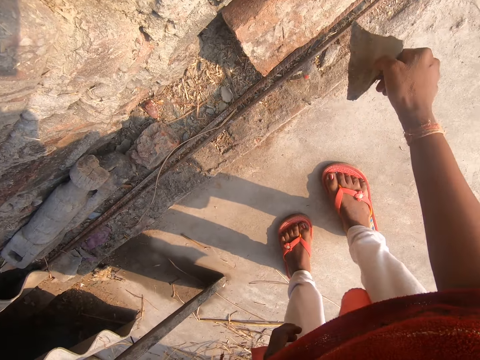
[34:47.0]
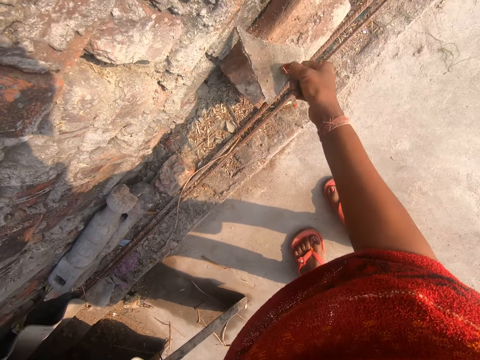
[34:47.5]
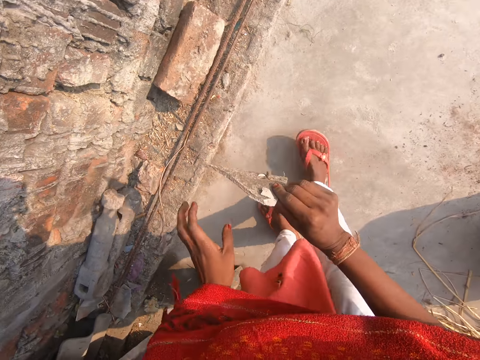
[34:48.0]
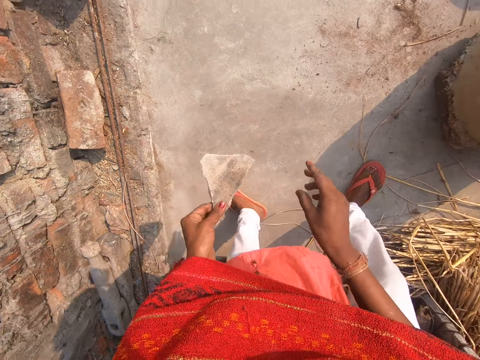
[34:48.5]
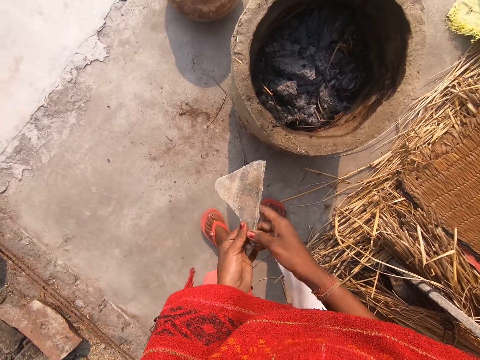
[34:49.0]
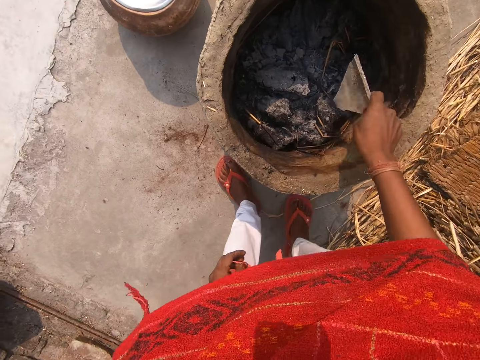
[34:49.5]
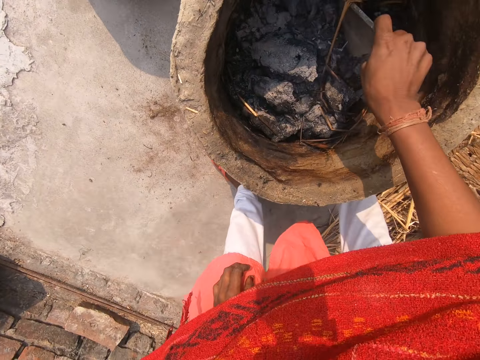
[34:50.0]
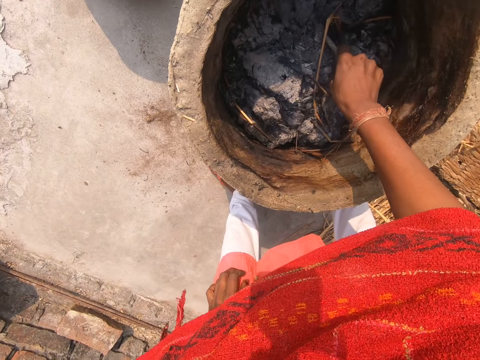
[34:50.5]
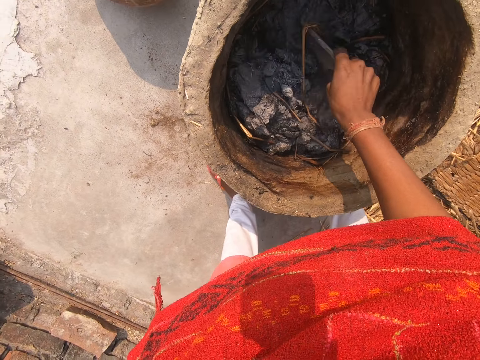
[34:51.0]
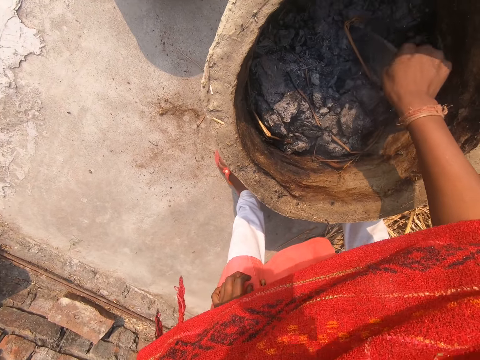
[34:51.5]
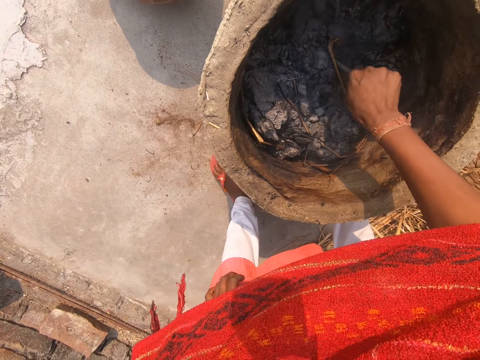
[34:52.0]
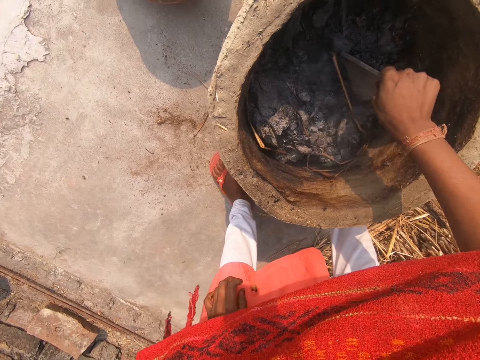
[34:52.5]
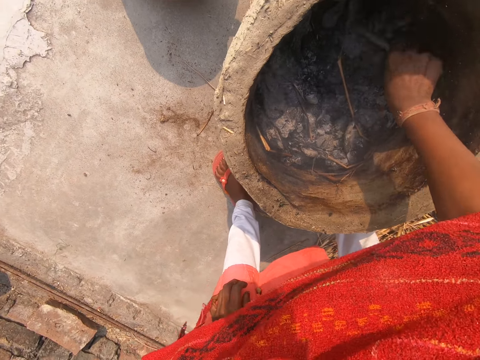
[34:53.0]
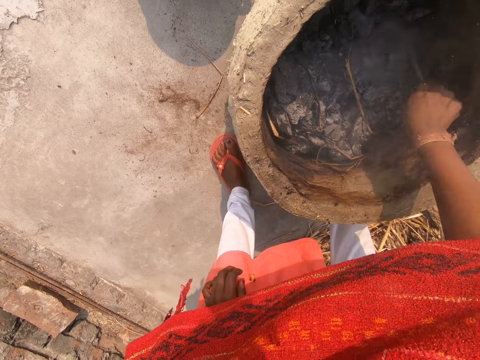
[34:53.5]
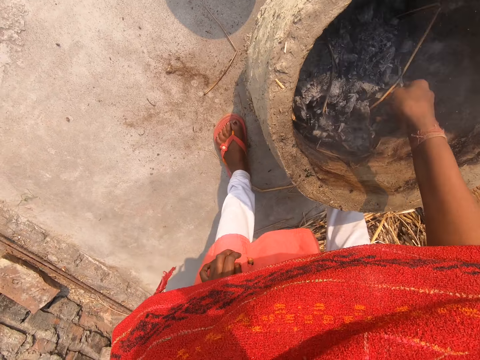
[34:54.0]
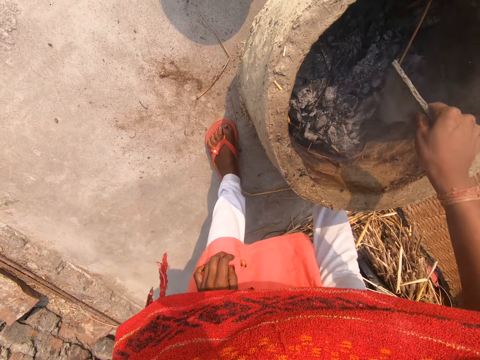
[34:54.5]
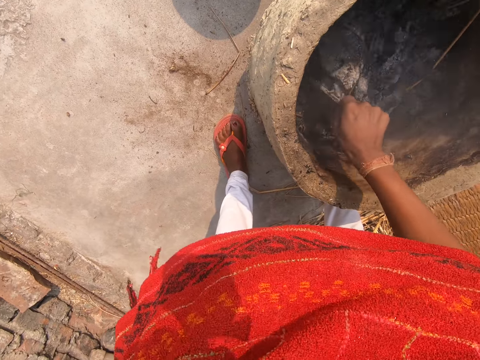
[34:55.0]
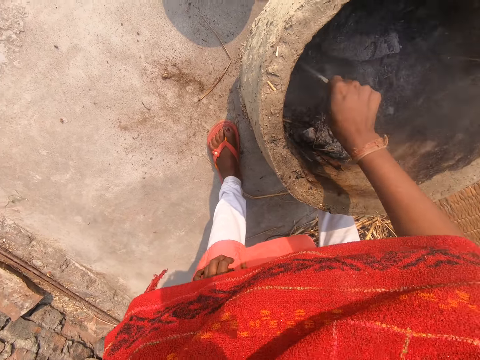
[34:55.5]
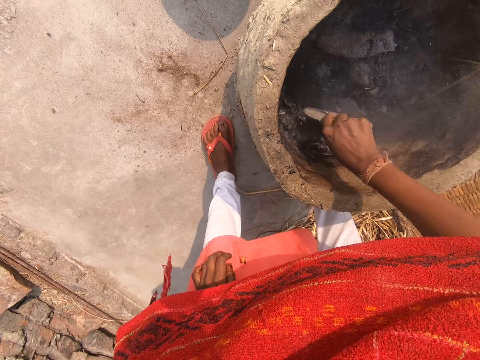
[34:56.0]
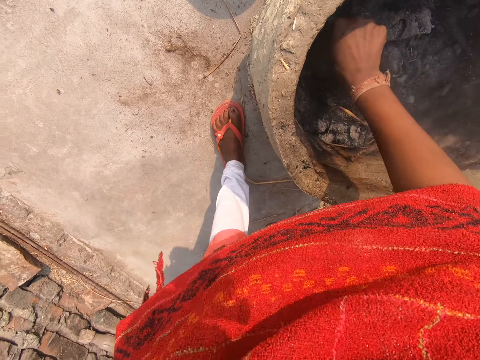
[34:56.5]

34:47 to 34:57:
The camera wearer hits the stone on a brick with her right hand. She turns around. She transfers the stone to her left hand. She transfers the stone to her right hand. She bends down. She holds her left knee with her left hand. She turns the ashes in the clay brazier with the stone in her right hand.

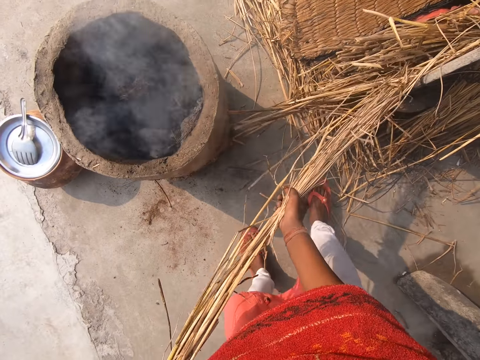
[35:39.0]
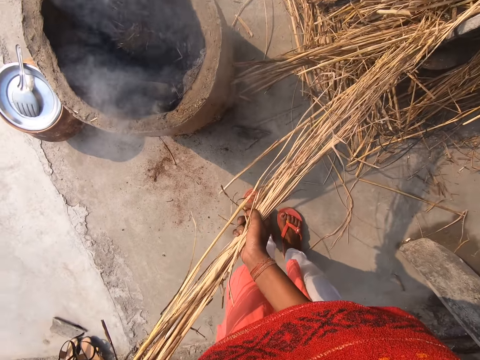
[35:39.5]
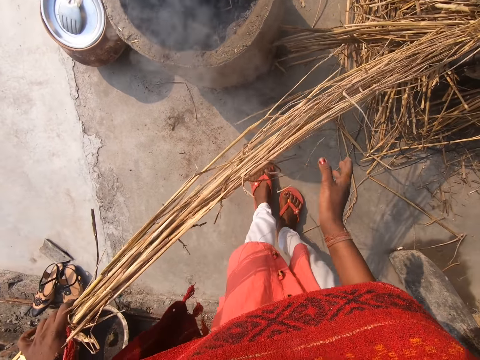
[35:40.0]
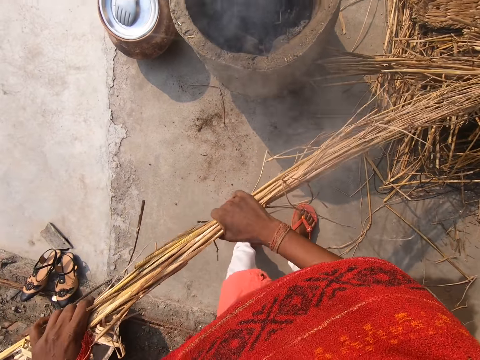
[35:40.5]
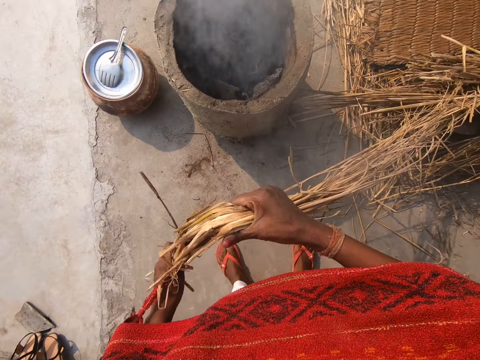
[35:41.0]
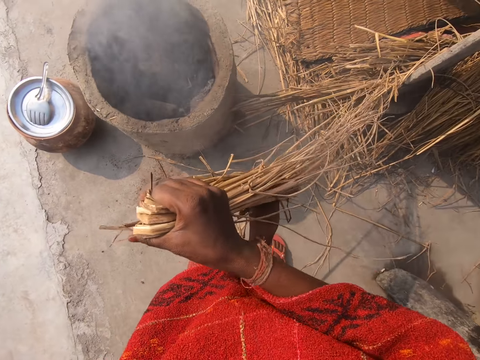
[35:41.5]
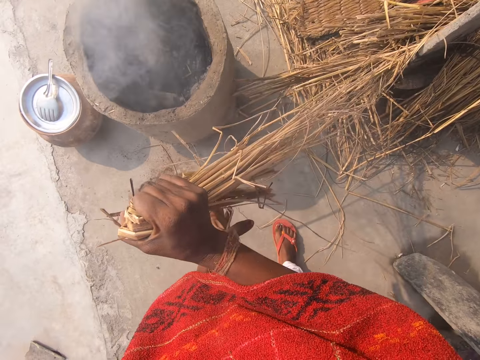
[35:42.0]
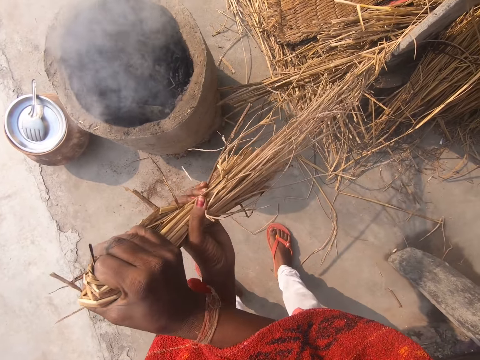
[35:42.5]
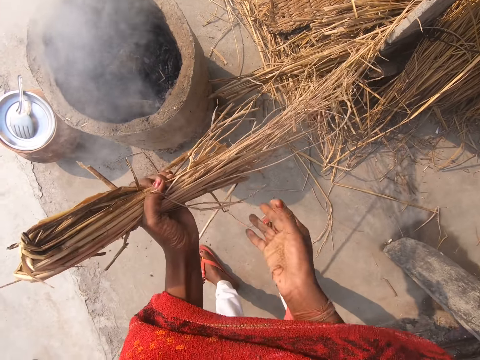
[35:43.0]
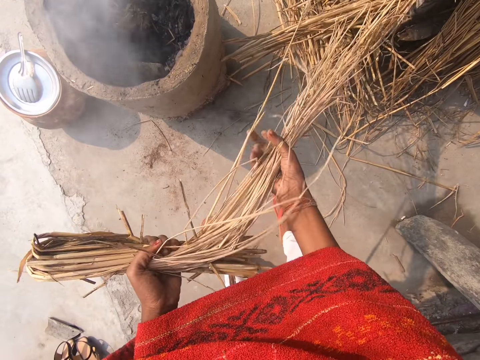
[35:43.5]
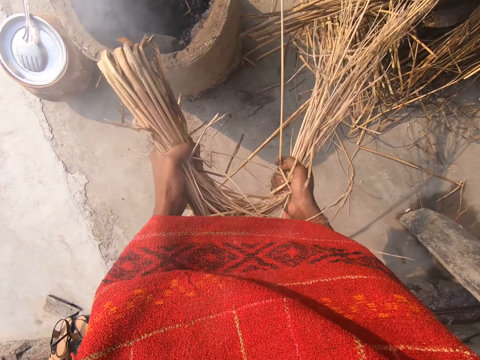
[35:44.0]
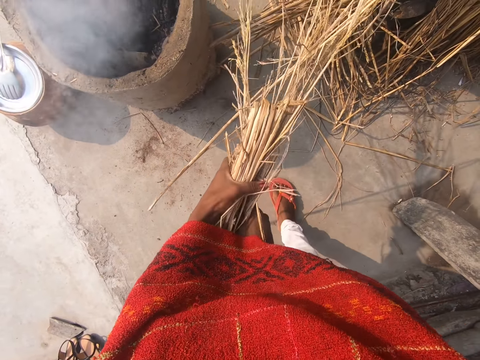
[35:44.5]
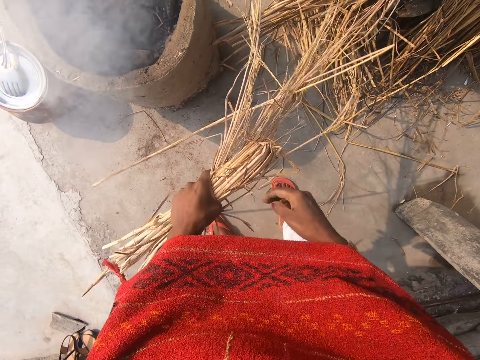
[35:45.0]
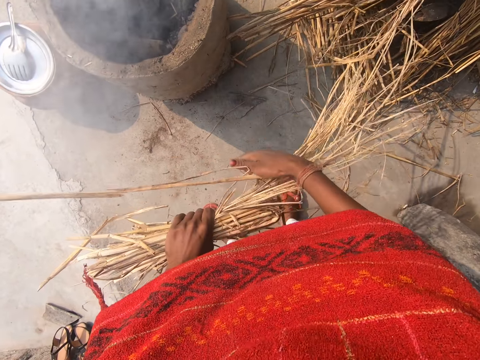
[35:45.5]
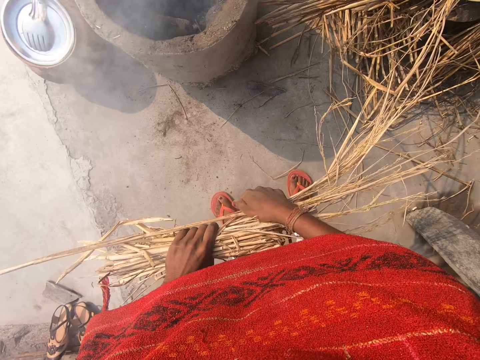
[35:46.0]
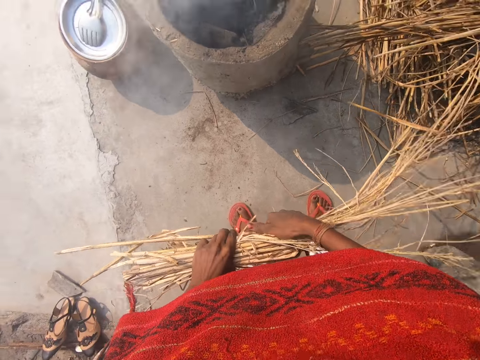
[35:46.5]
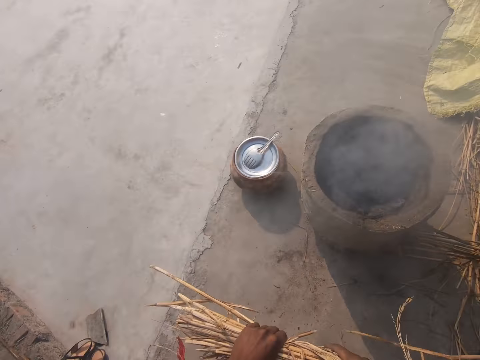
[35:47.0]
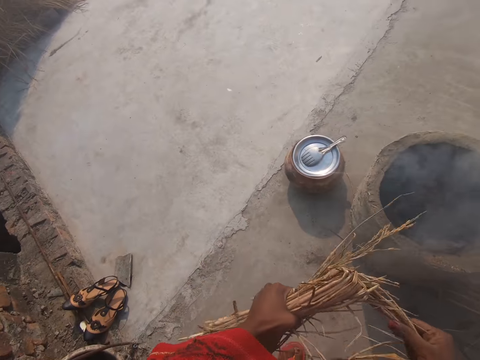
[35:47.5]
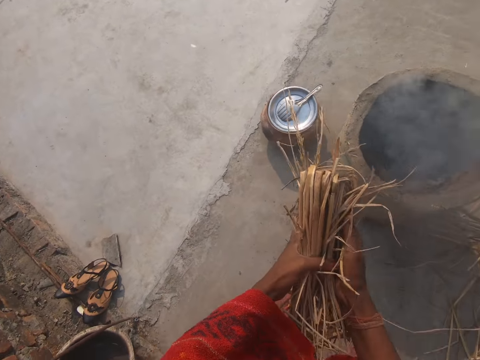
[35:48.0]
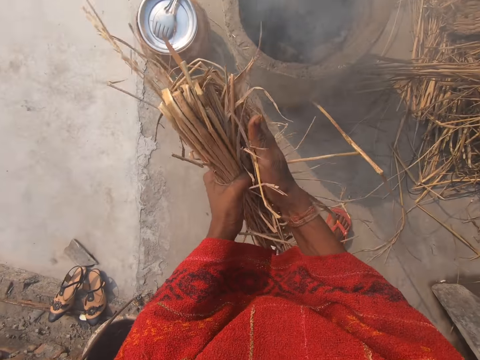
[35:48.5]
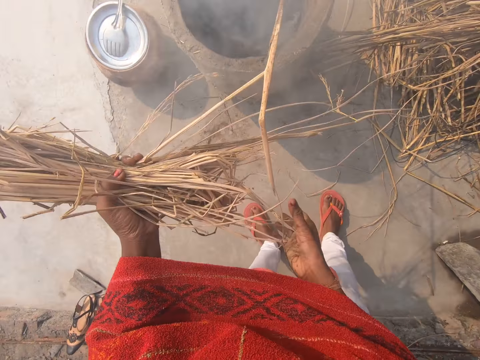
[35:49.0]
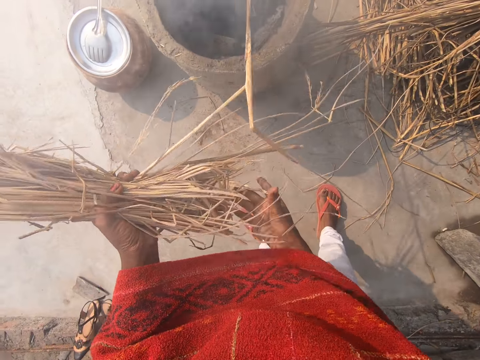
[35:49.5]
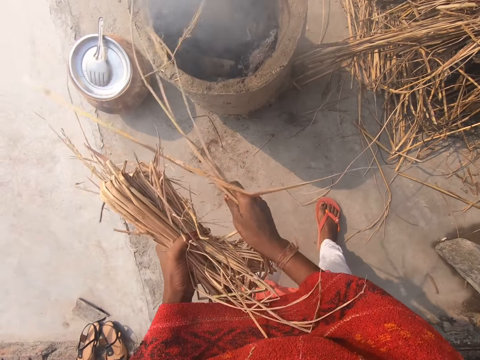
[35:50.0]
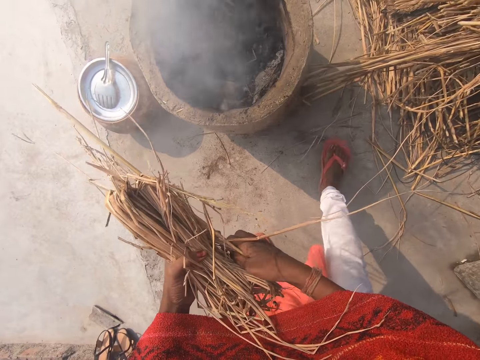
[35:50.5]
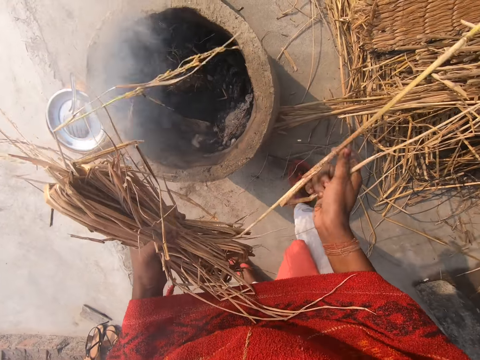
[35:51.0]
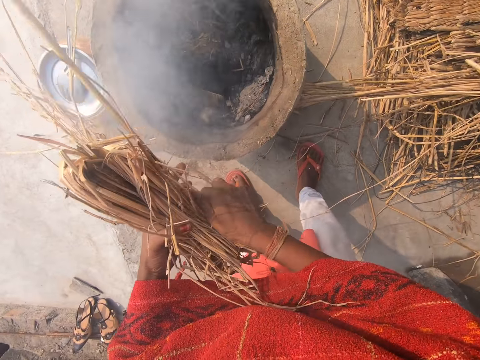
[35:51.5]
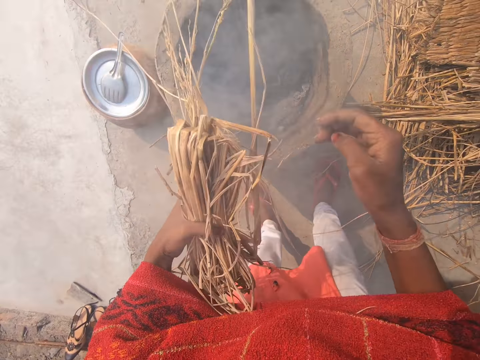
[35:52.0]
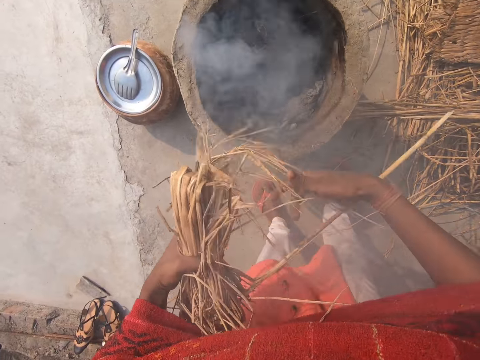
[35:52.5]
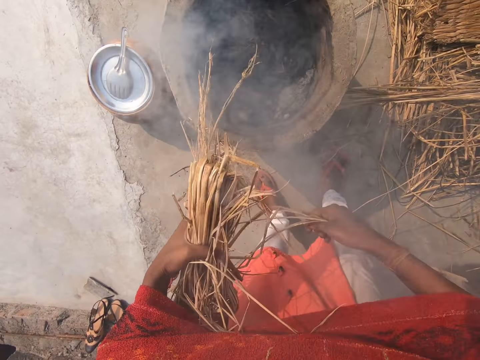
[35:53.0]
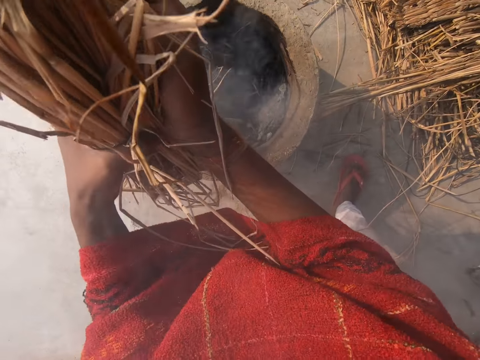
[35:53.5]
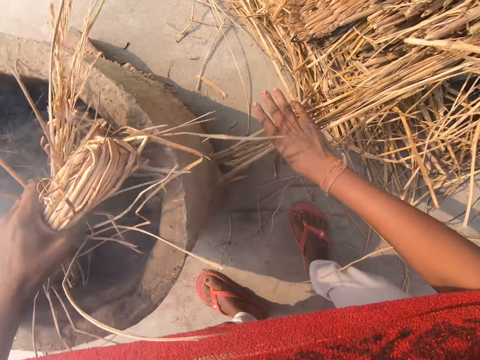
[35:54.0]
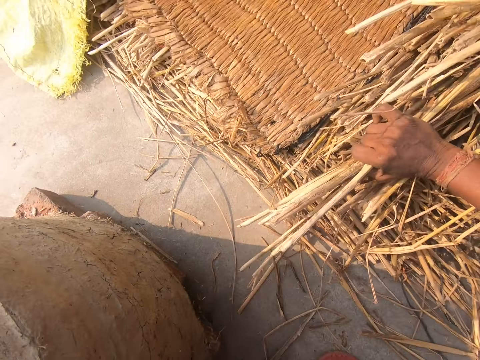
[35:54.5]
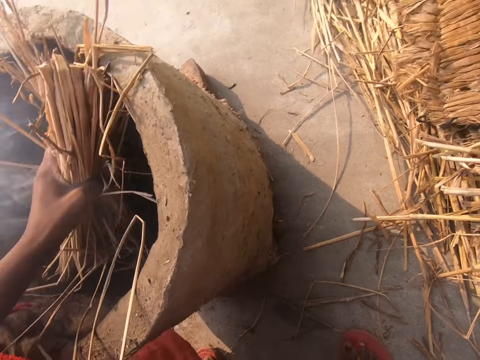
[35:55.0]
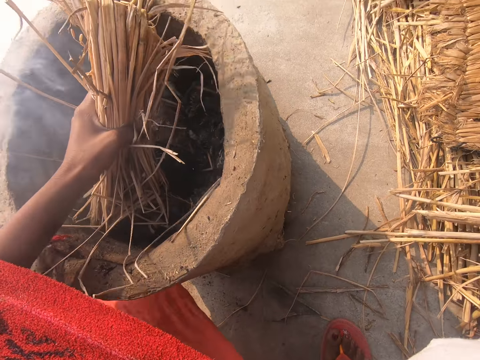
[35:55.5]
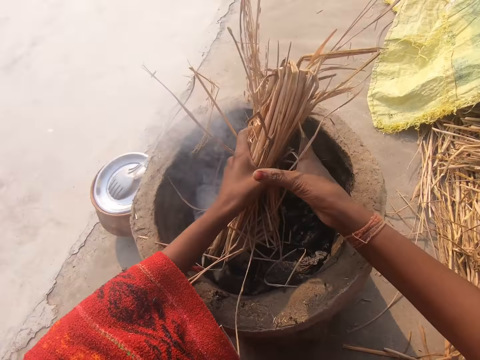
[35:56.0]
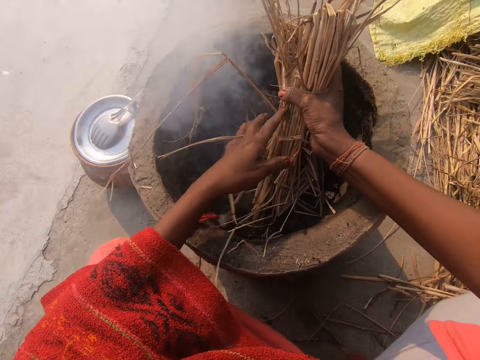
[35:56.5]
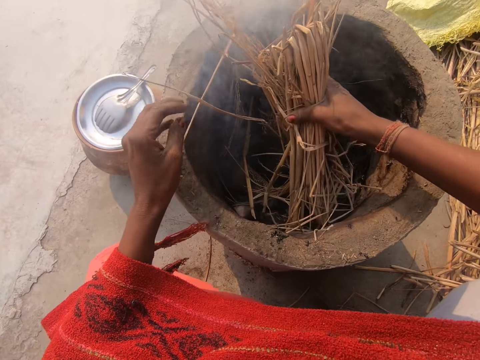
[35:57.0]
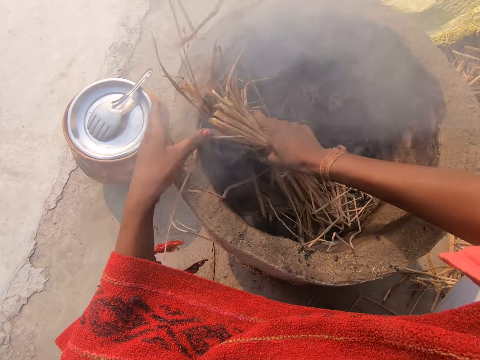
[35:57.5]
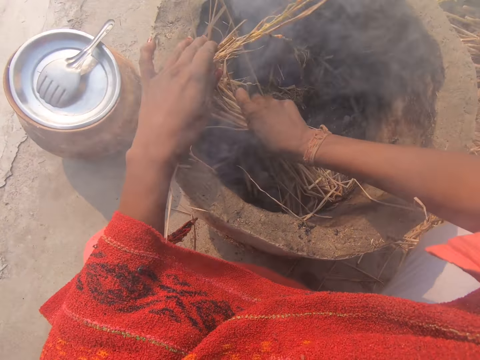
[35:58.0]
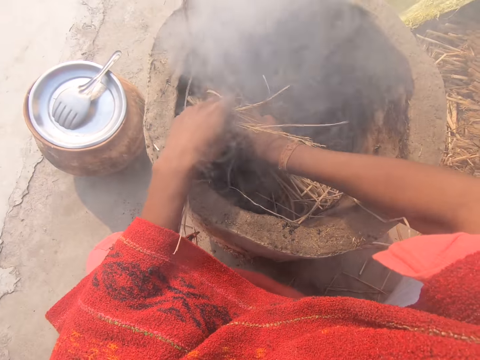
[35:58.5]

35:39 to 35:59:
The camera wearer folds the wilted grass with both hands. She puts the folded wilted grass into a clay brazier with her left hand. She pushes the dry grass. She arranges the heap of wilted grass with her right hand. She picks the dry grass with the other hand. She holds the wilted grass with both hands in the clay brazier. She fixes the dry grass in the fire place.
